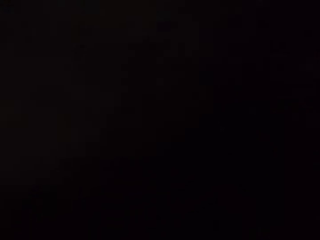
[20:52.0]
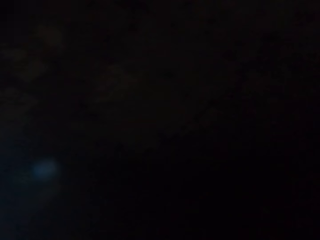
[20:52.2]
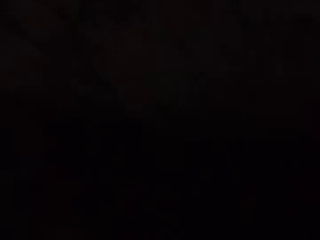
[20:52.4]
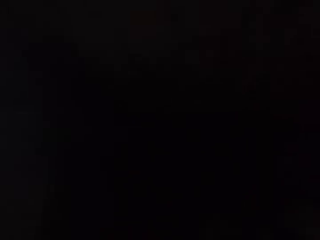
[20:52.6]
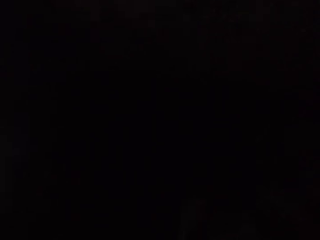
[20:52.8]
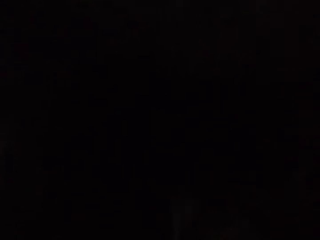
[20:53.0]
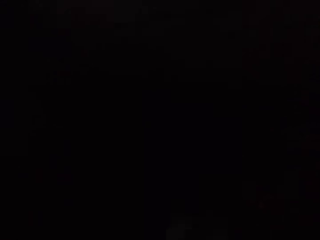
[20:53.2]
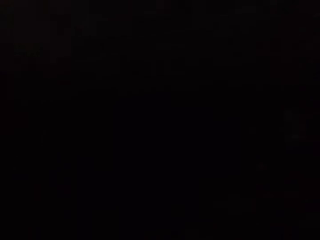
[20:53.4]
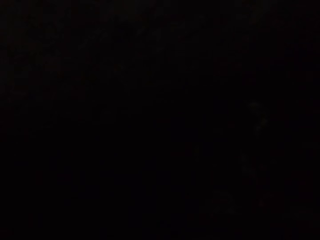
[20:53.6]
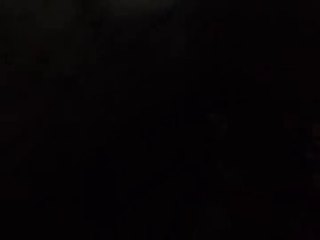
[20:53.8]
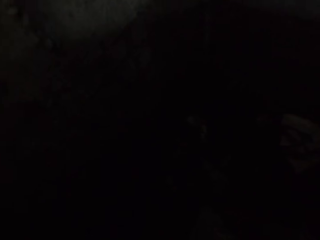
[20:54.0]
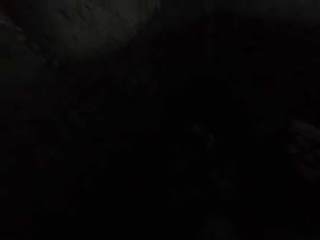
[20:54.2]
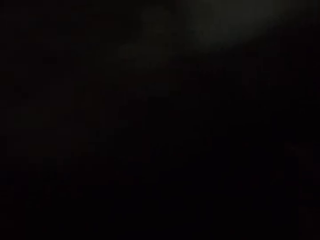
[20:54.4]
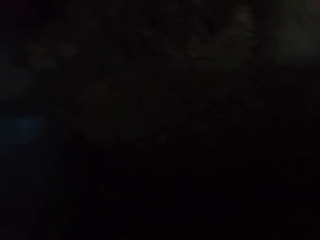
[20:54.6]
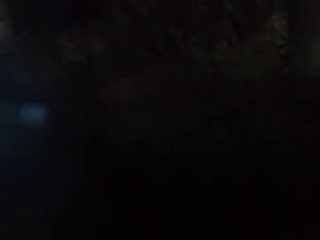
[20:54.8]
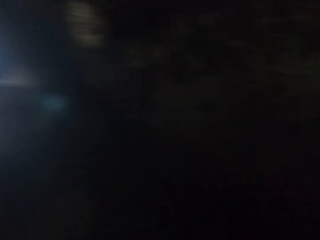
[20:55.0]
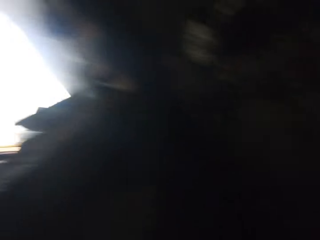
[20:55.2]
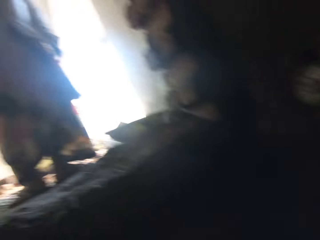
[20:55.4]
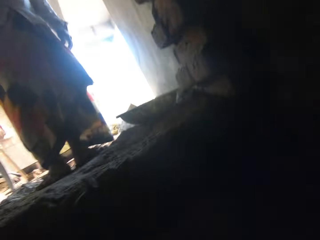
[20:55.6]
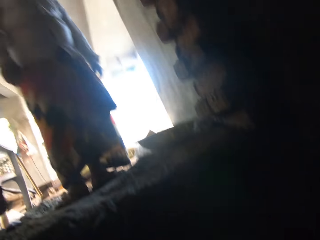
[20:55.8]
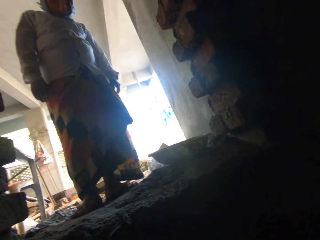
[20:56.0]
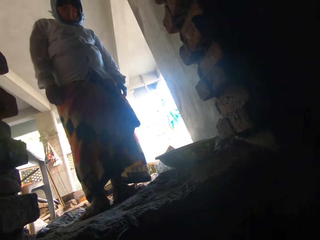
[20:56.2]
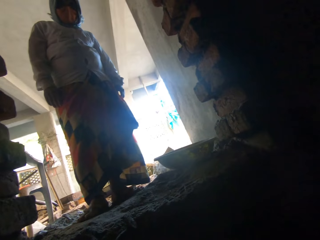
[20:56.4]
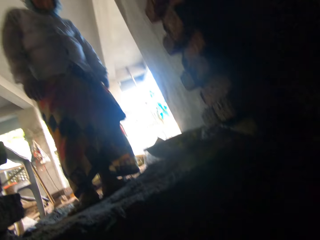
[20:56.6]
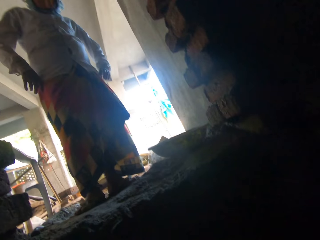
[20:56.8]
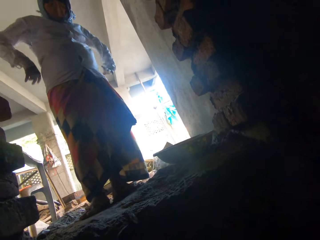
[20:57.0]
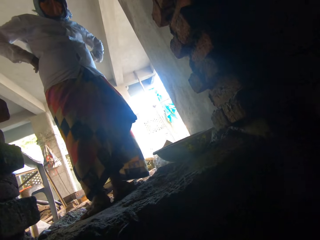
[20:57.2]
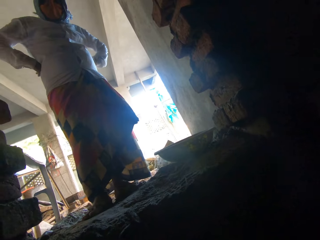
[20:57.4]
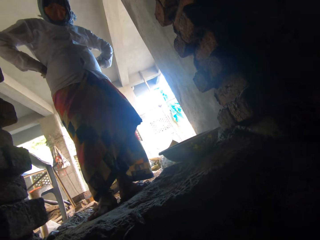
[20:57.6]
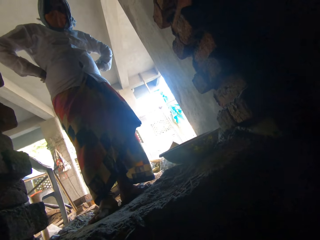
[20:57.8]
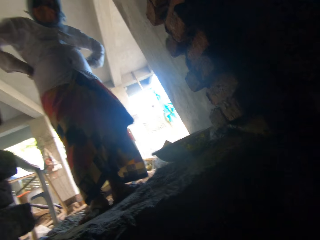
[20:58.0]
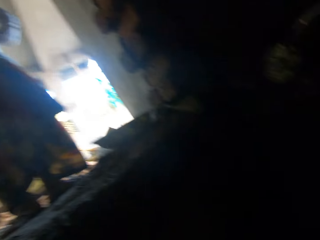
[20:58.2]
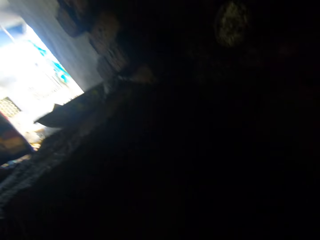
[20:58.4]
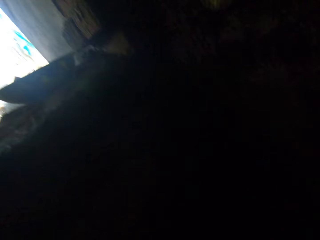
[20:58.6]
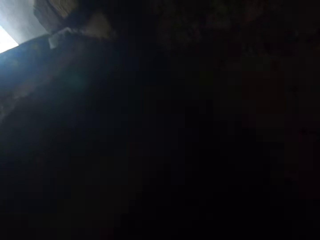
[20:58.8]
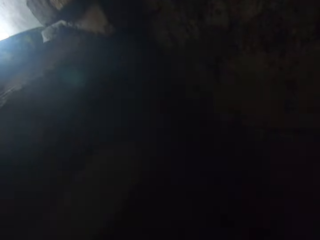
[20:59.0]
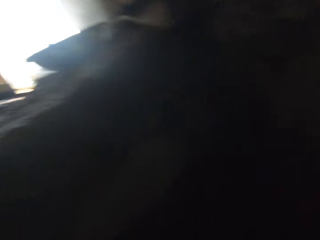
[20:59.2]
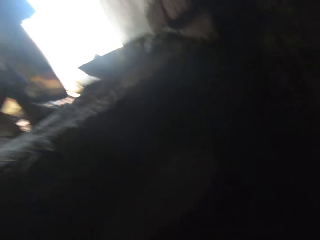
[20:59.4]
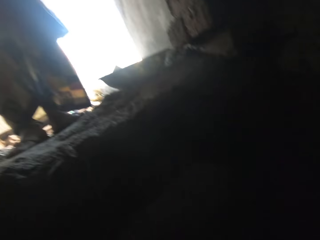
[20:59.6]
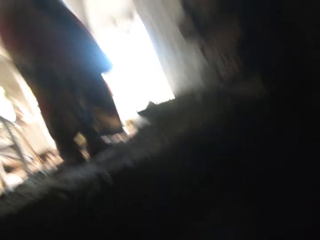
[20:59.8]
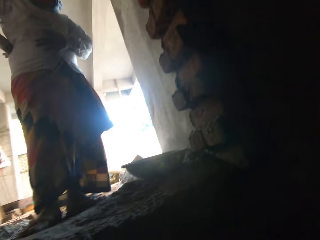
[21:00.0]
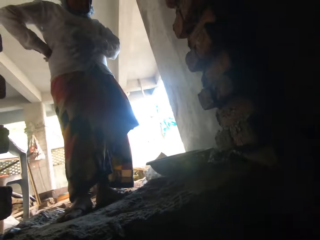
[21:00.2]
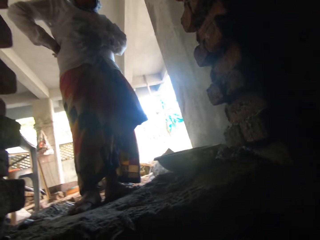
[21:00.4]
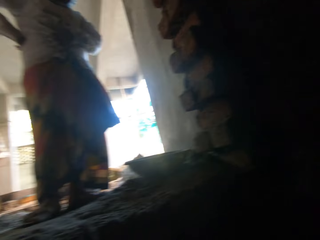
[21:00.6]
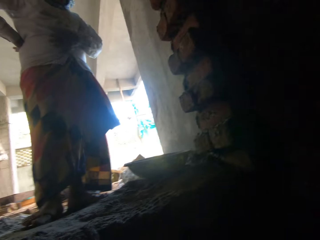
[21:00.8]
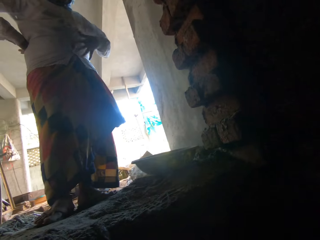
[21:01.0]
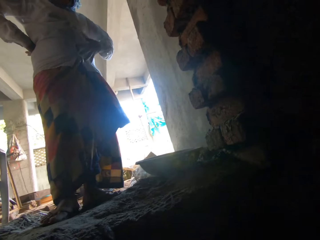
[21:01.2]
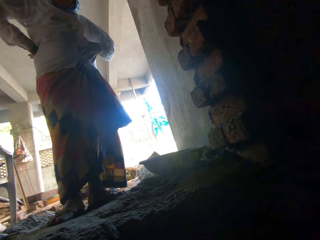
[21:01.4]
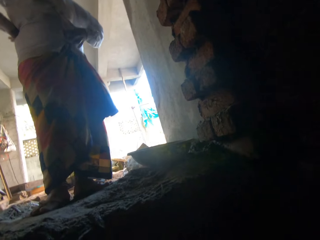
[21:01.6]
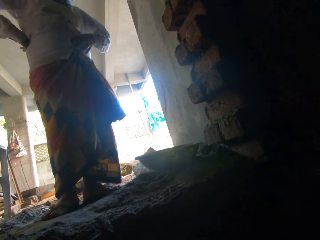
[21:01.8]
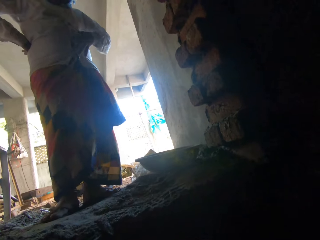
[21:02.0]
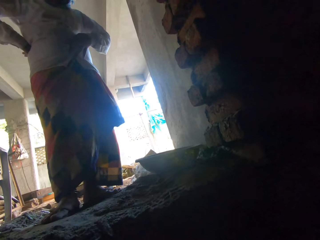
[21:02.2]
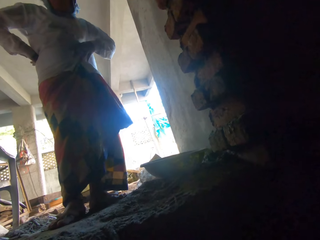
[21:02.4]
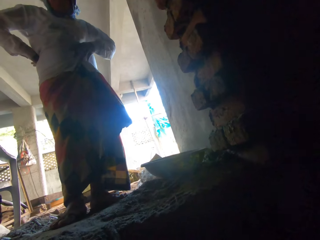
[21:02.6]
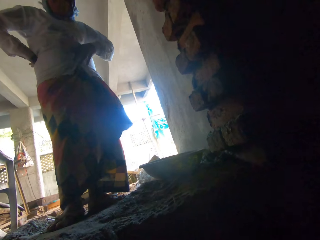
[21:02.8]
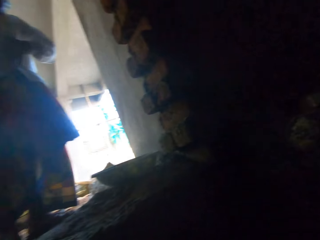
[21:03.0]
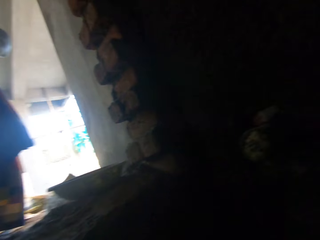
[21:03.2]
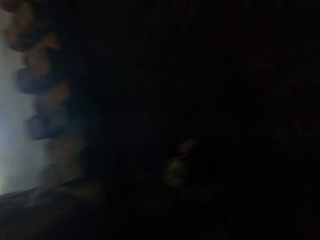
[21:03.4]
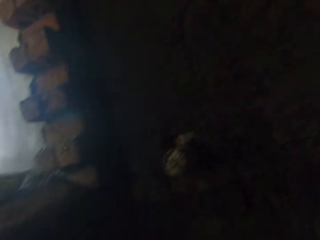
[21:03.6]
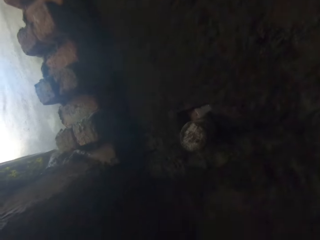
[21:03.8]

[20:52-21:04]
The camera wearer converses with the woman.

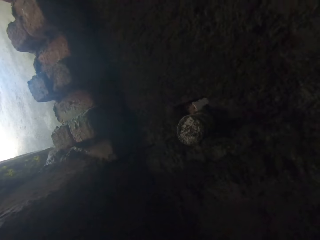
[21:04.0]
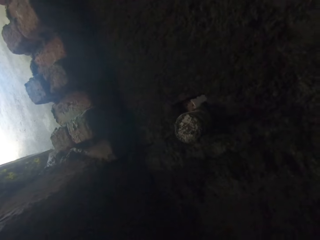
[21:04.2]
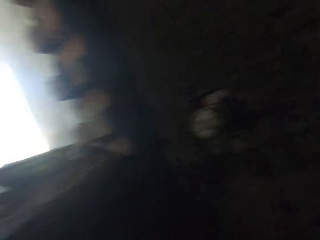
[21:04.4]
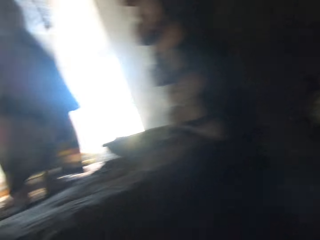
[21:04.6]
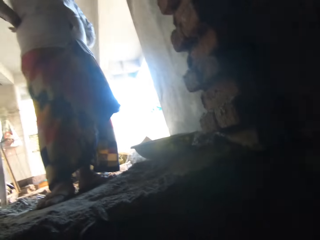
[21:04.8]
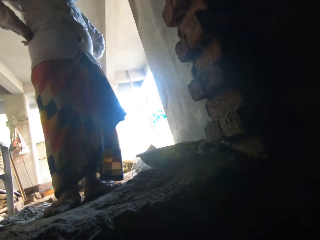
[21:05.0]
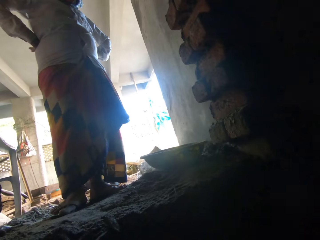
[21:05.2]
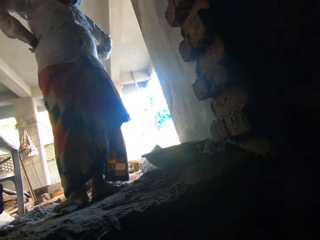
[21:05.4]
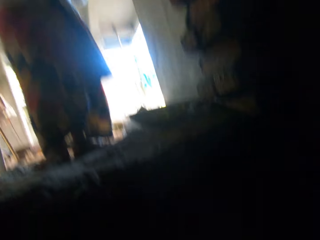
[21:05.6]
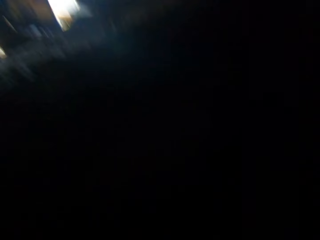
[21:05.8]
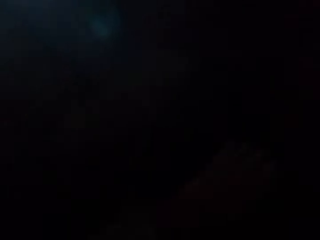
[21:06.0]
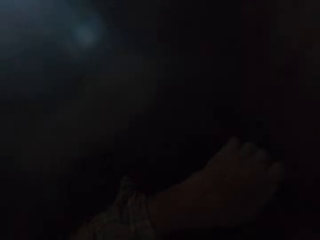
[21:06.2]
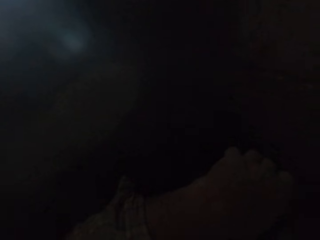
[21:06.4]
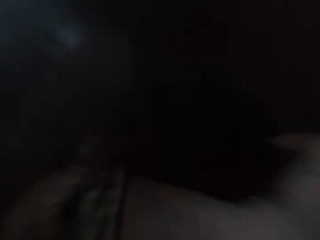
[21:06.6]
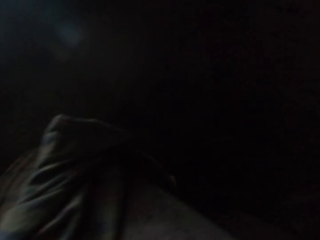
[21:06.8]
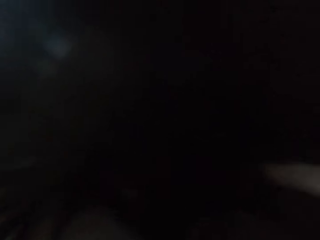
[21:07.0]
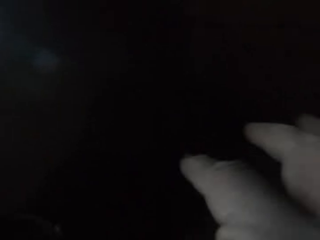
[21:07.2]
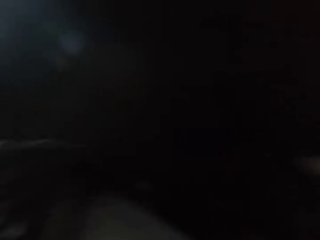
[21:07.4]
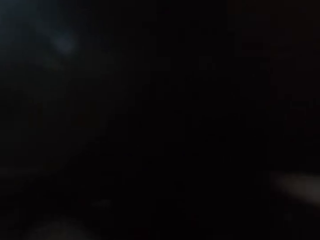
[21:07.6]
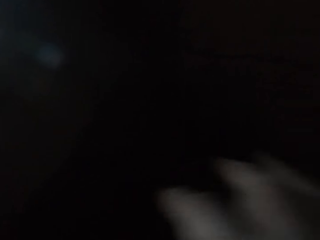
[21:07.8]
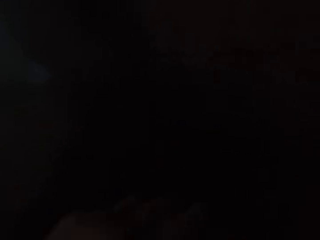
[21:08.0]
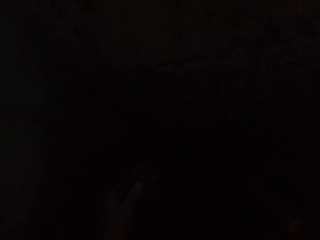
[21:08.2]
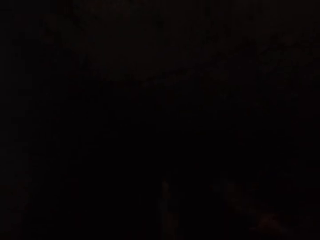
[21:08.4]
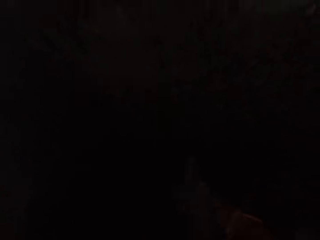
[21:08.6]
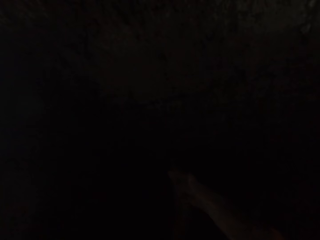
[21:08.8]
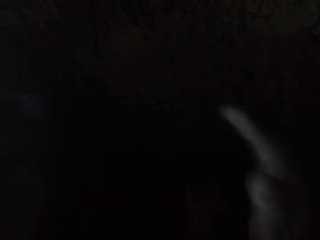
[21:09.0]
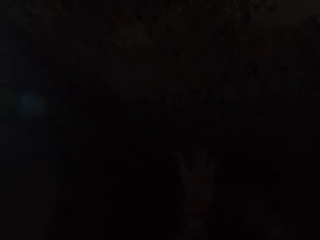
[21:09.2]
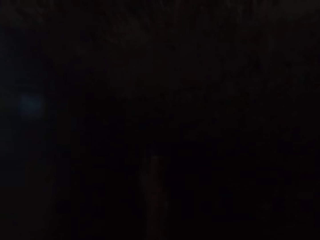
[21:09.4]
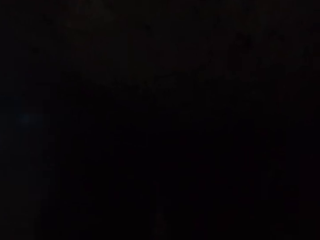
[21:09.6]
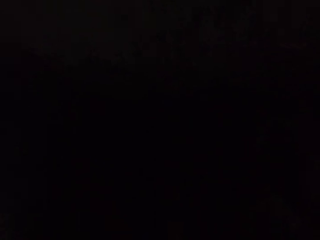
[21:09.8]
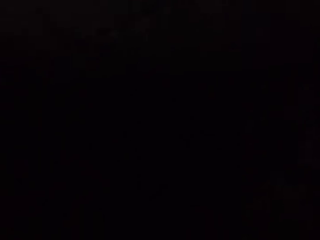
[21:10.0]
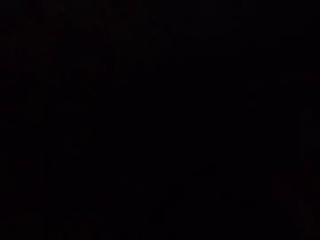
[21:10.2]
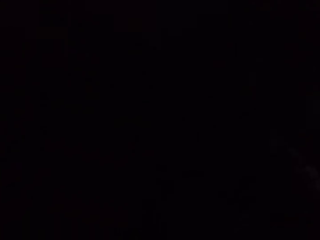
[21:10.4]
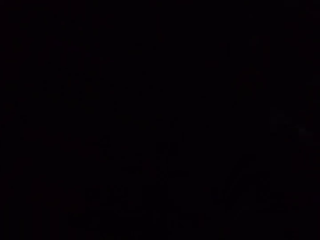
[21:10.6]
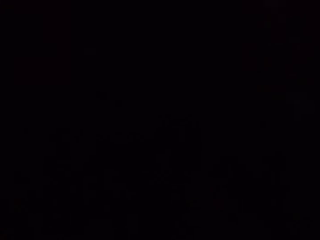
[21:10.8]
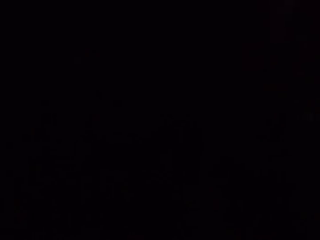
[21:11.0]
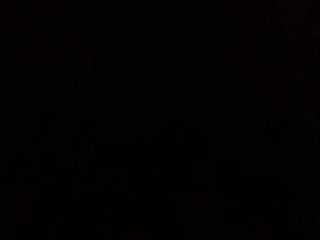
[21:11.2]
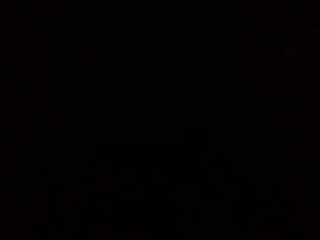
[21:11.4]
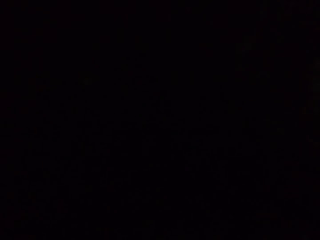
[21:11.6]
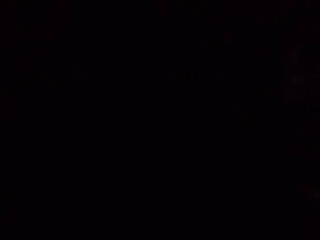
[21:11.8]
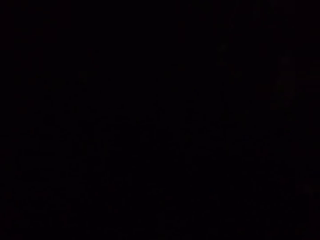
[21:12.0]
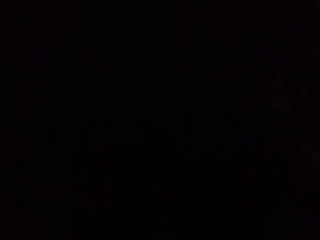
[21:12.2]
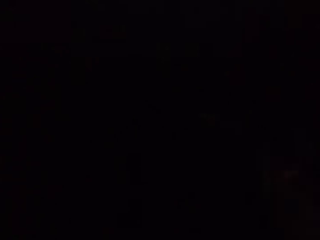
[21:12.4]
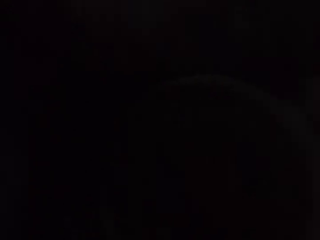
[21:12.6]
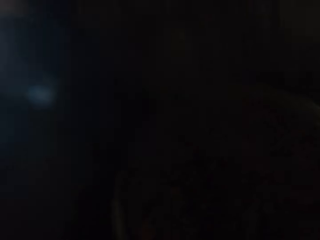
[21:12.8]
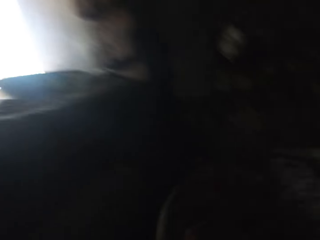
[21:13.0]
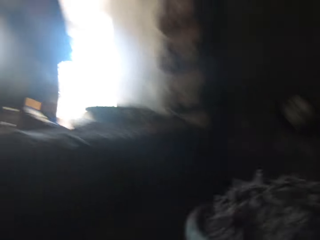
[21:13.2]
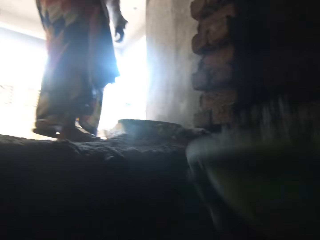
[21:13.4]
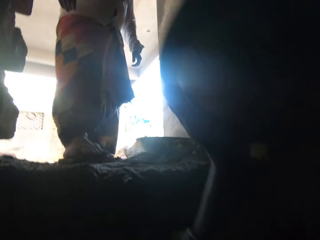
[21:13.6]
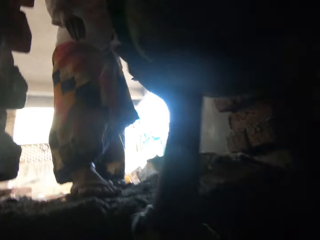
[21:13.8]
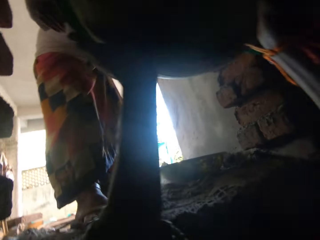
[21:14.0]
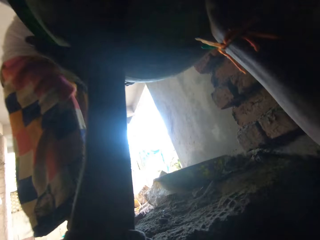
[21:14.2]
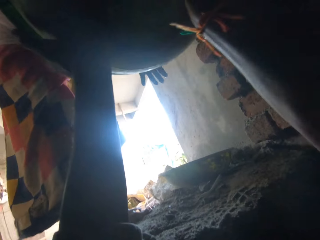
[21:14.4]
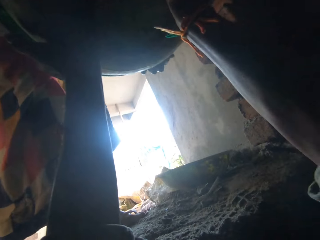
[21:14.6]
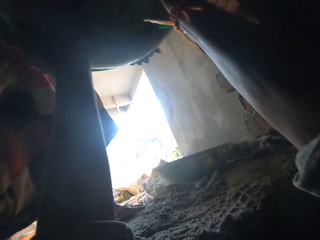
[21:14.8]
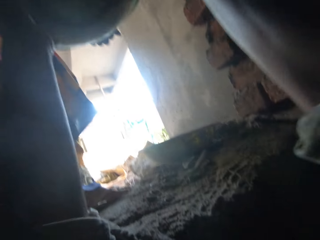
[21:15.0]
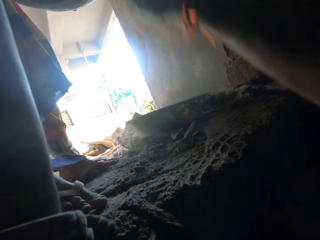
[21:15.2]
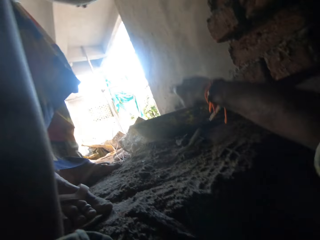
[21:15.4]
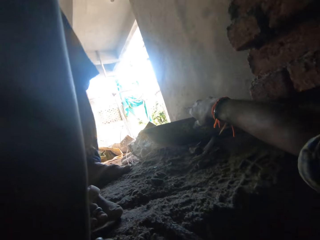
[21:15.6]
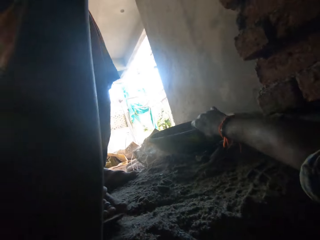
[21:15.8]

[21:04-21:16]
The camera wearer lifts the head pan with both hands. The woman takes the head pan from the camera wearer's hands with both hands. The camera wearer gives the cement basin to the woman.
